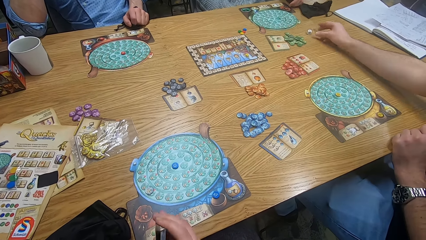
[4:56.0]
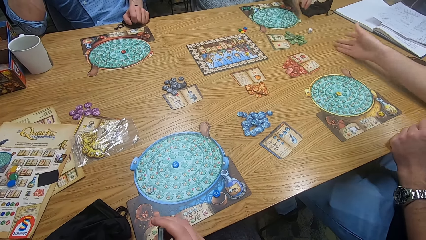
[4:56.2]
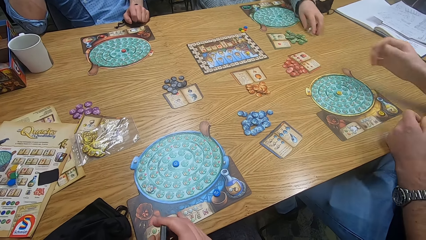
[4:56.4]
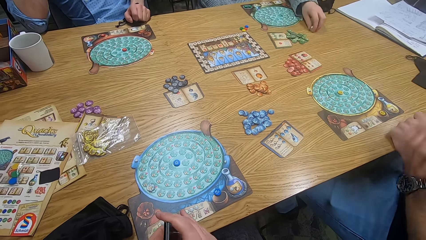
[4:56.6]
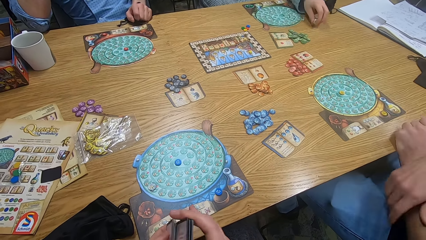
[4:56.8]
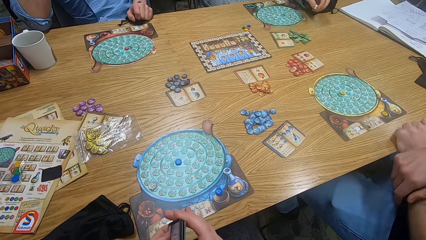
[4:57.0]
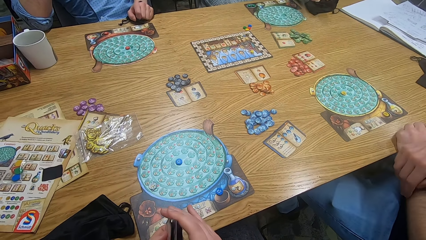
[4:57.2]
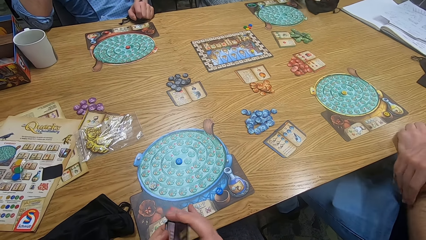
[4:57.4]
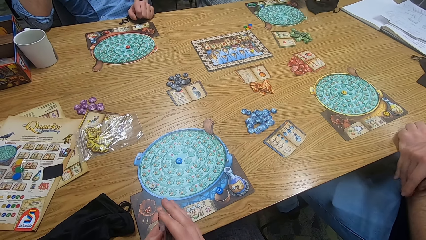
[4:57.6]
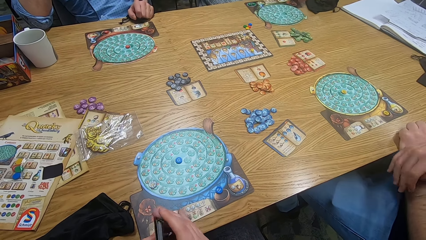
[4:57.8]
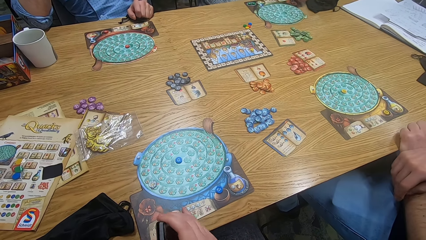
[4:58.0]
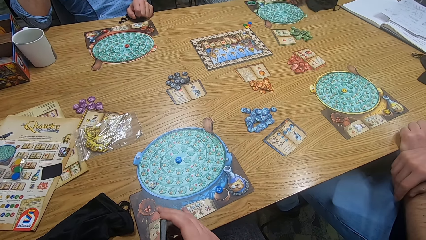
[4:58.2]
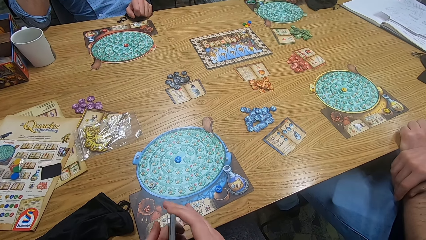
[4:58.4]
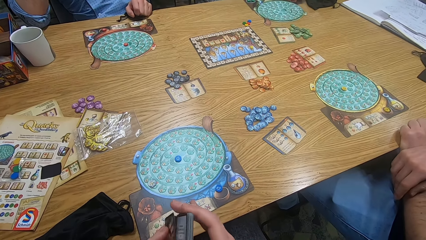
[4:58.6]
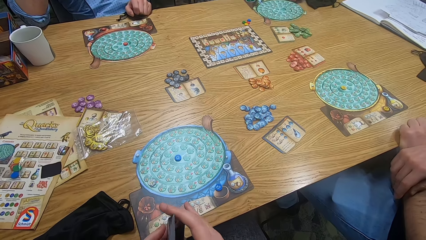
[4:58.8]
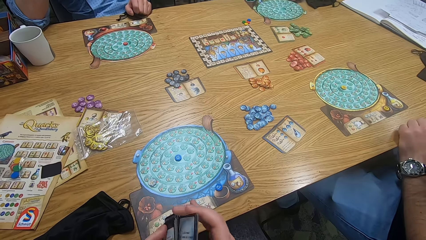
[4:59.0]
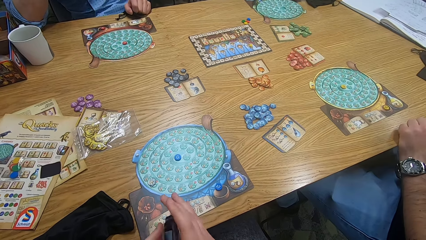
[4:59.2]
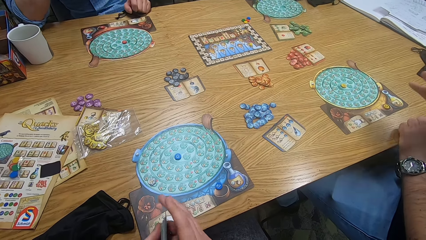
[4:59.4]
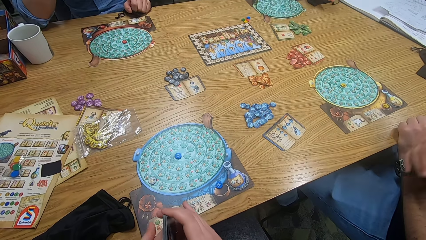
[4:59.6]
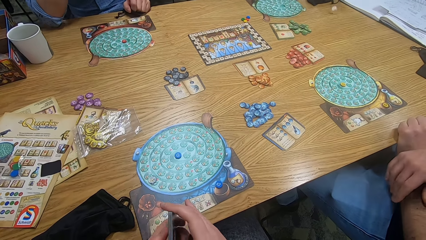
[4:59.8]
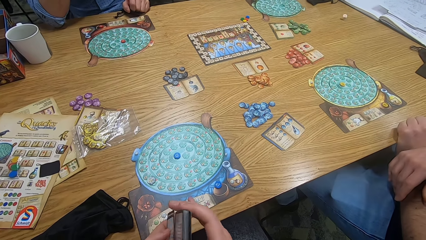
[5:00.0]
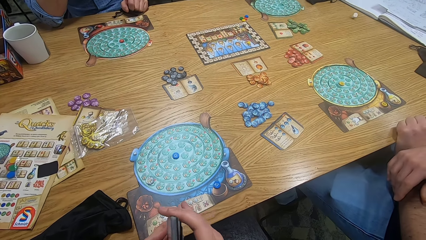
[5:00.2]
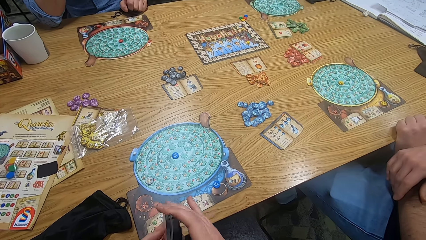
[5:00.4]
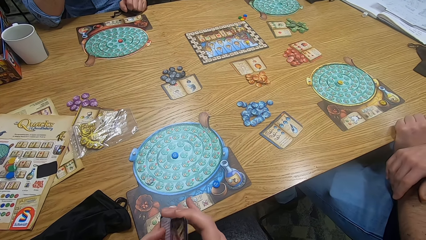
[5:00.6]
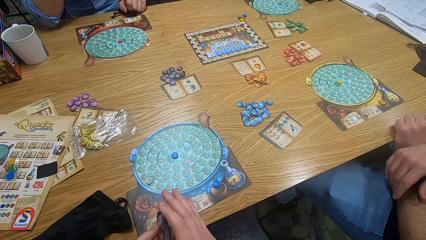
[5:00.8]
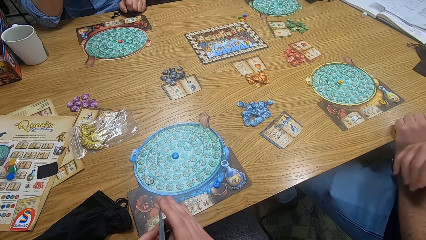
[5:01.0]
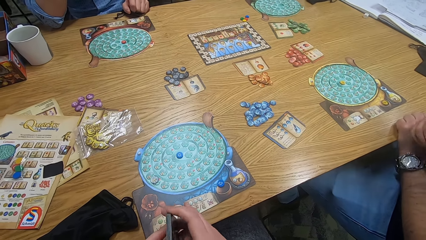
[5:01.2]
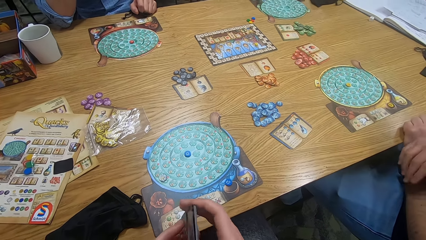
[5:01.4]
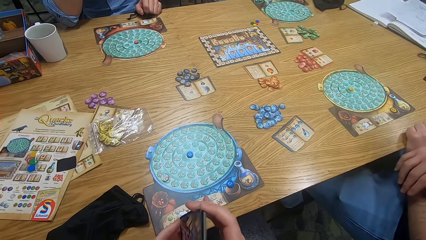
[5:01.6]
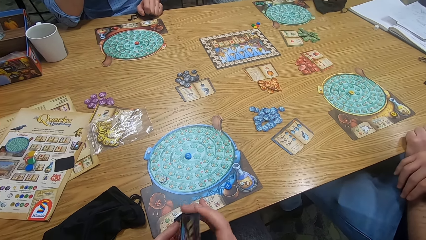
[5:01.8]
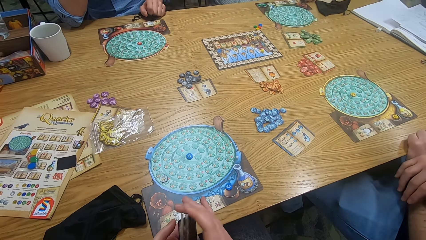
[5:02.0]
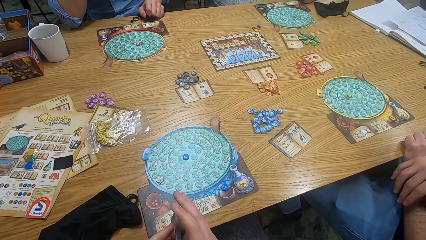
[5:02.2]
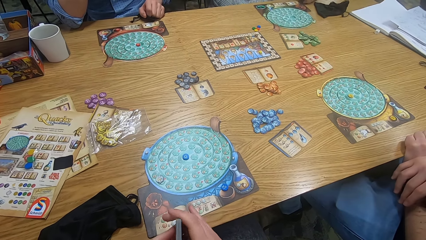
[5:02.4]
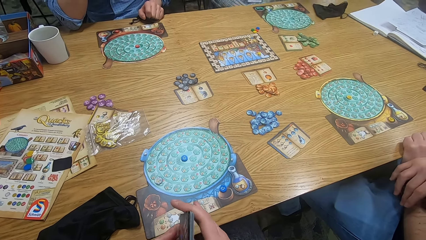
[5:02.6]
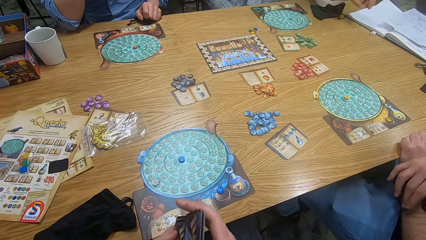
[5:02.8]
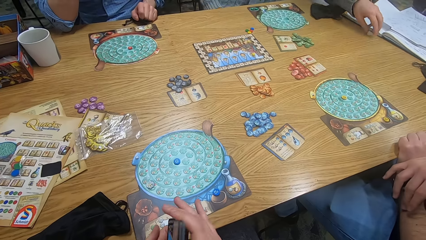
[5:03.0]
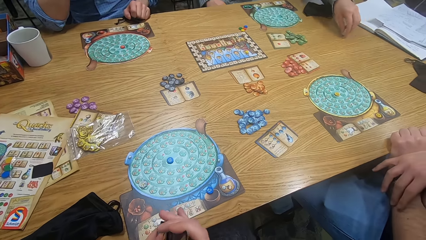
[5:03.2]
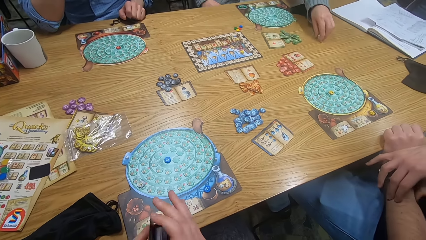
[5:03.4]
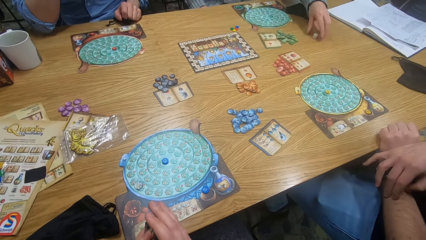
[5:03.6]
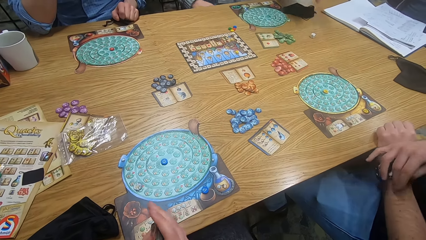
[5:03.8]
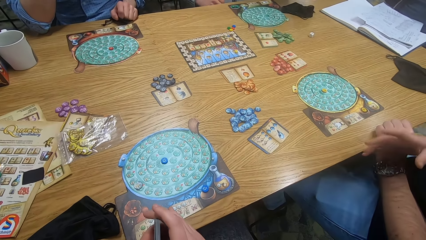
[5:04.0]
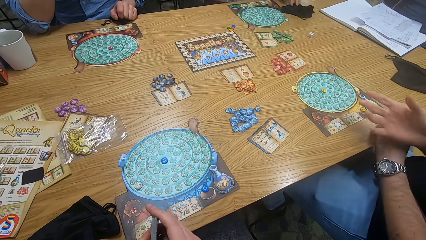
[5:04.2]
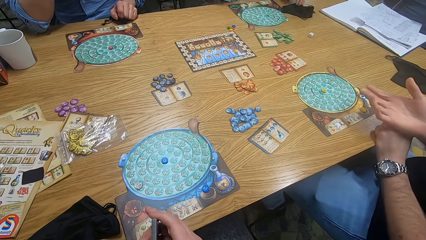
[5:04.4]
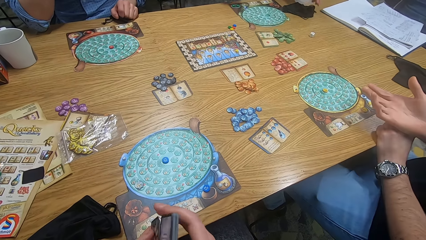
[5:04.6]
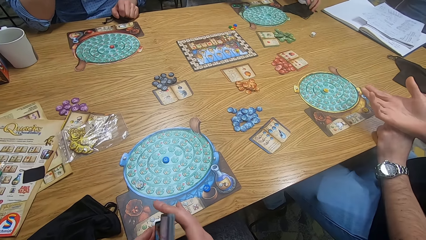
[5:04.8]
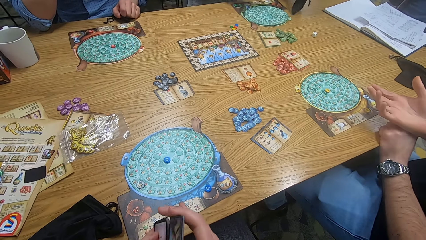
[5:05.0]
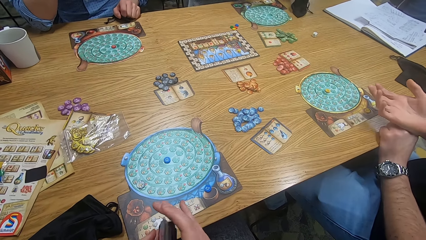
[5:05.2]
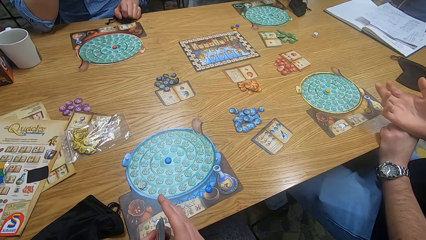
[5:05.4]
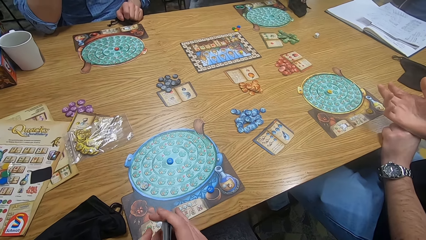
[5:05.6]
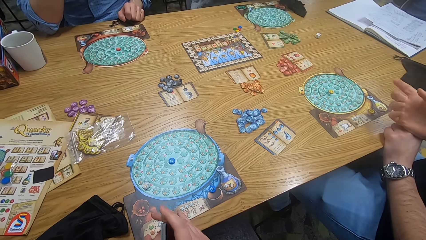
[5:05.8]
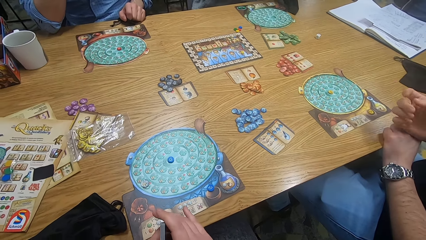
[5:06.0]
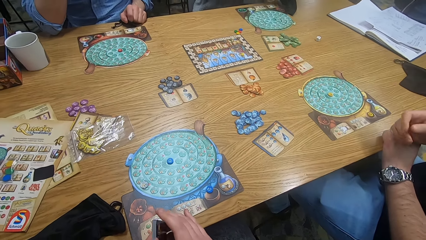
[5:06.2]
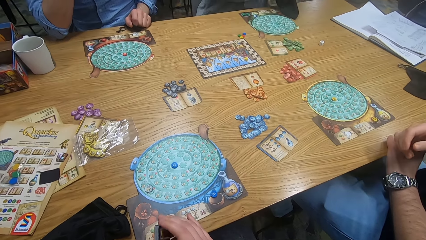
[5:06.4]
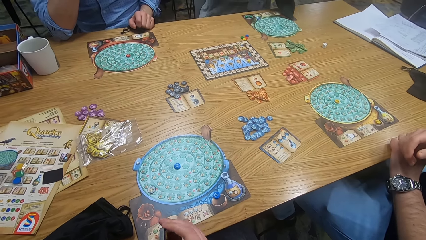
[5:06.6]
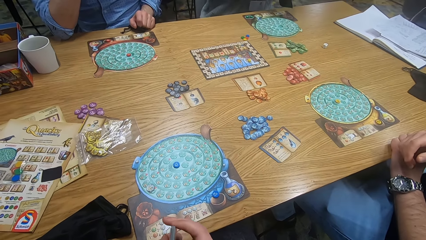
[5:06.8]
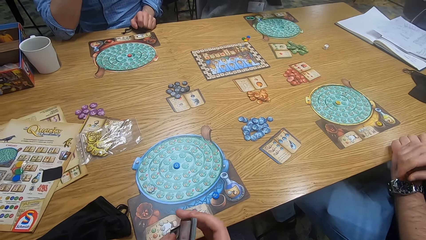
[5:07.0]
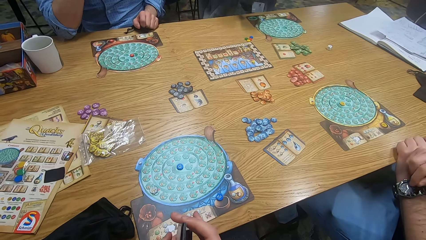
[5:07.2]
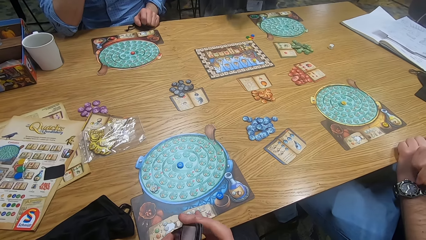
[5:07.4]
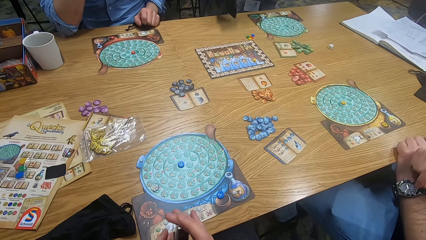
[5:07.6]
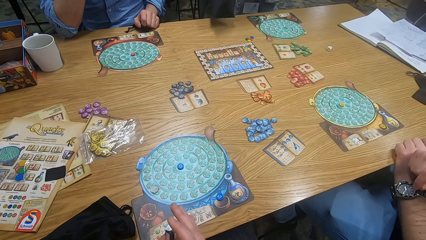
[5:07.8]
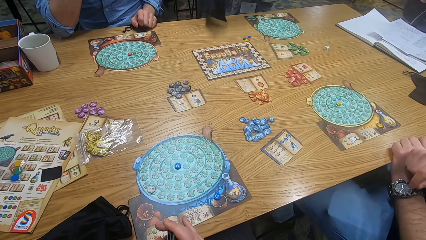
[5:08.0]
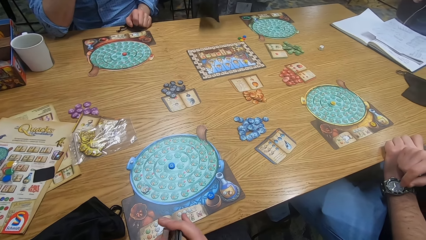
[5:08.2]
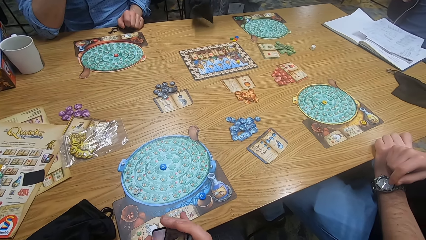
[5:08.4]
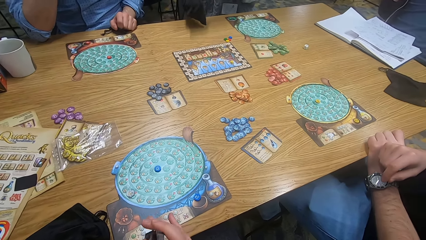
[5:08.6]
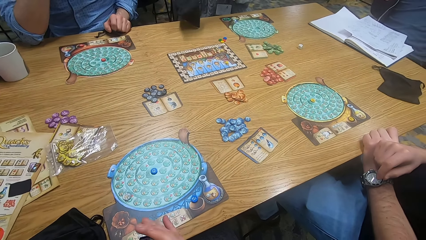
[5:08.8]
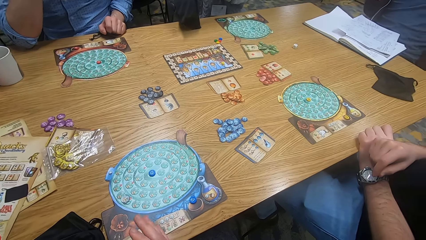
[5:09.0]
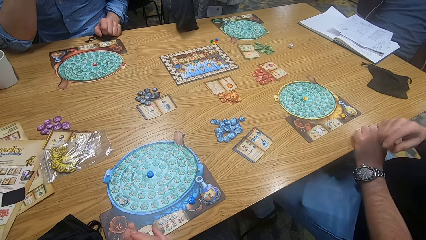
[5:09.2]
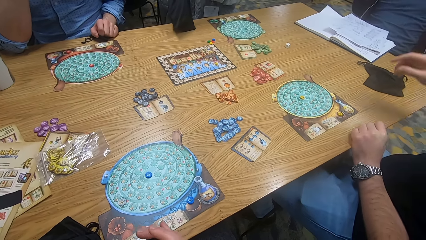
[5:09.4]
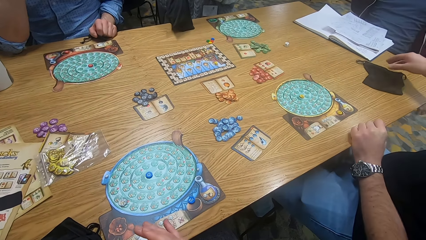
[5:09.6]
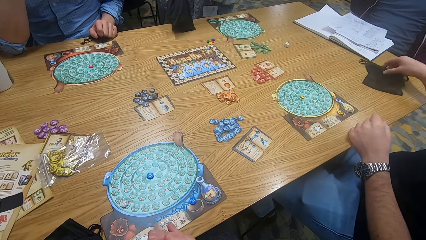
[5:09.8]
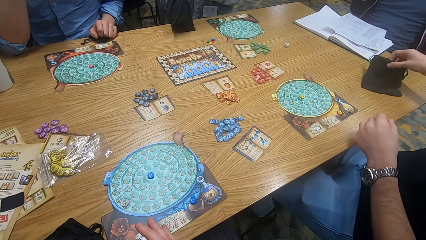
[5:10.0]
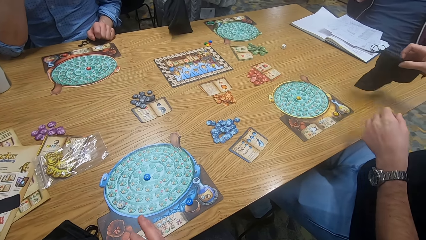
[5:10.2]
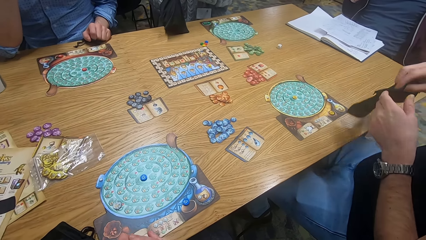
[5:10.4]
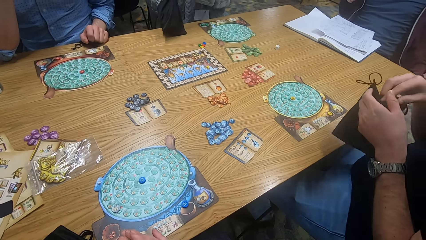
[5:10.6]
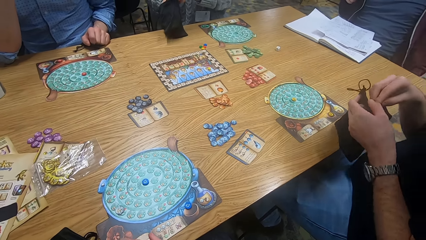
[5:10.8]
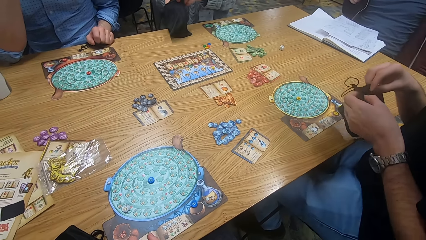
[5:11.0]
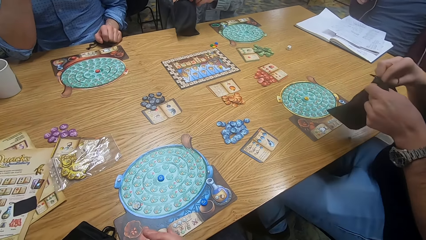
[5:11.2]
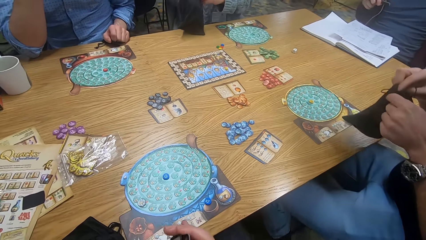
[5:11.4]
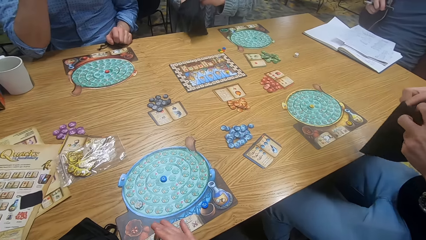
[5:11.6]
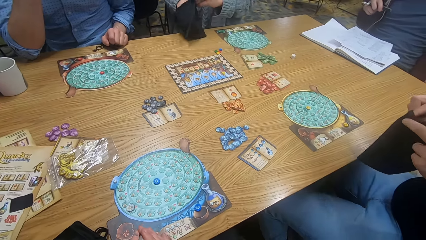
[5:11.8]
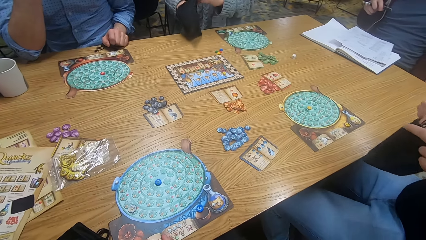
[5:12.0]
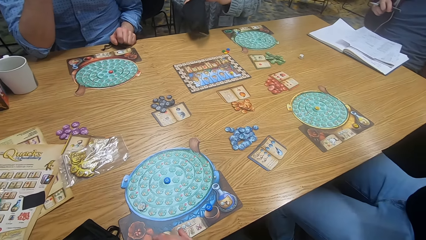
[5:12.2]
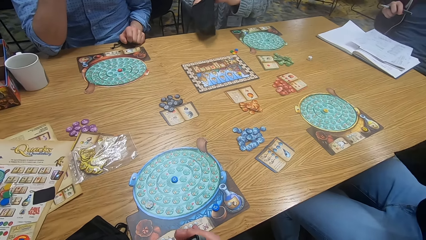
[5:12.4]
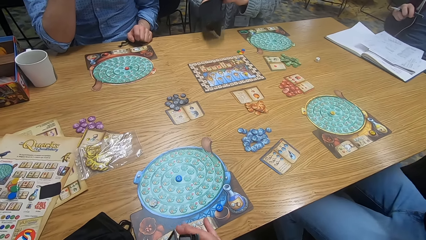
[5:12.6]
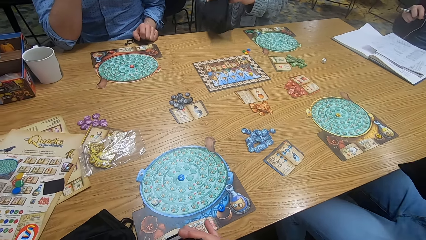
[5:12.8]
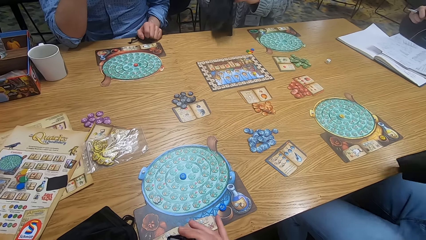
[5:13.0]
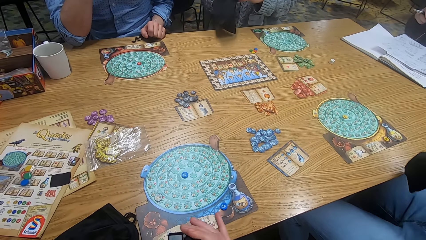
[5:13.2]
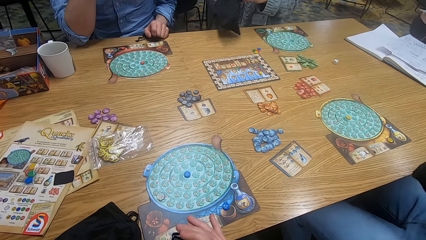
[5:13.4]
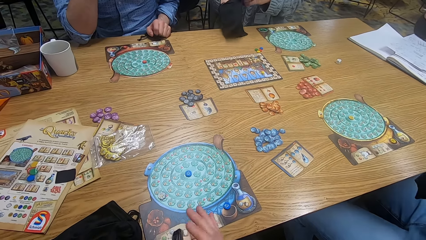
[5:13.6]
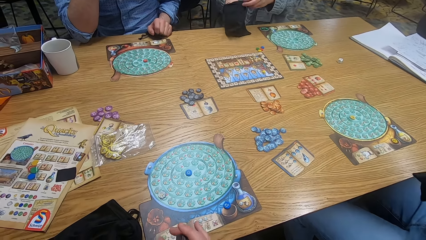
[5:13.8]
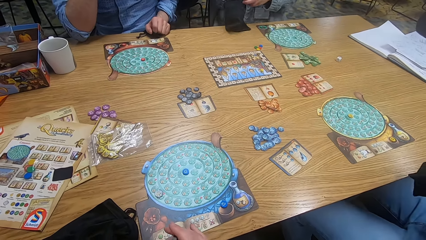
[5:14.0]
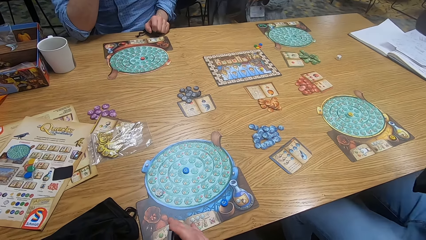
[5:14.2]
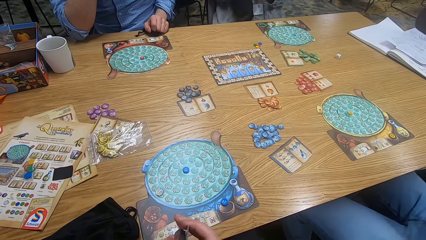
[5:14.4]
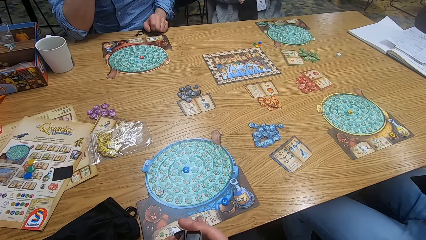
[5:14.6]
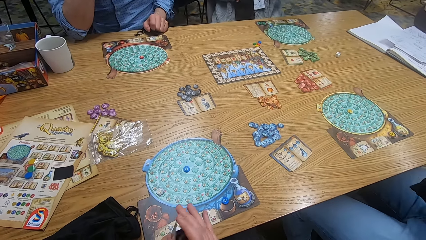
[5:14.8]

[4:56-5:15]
A person moves a tile on the table. A man plays something. Another man plays a game. The camera wearer looks around and shuffles cards. The first man moves hands. The camera wearer reshuffles something. The first man moves hands. The camera wearer reshuffles something. The other man plays something. The camera wearer reshuffles something. The first man moves hands. The camera wearer reshuffles something and moves a hand. They reshuffle something. The other man holds a small bag. He holds it again. The camera wearer reshuffles something. The person picks up a bag from the table. The first man holds the small bag. The other man holds the small bag. The camera wearer reshuffles something. The first man opens the small bag. The camera wearer reshuffles something. The other man opens the small bag. Another person shakes a bag.
